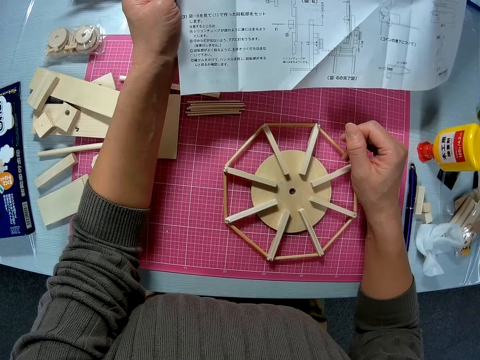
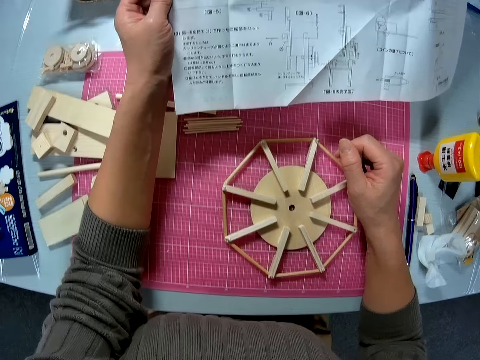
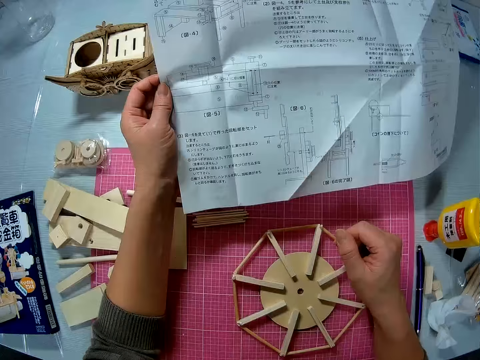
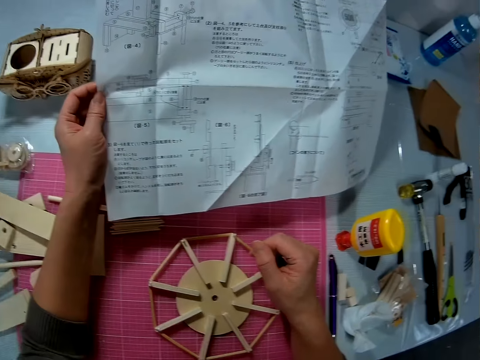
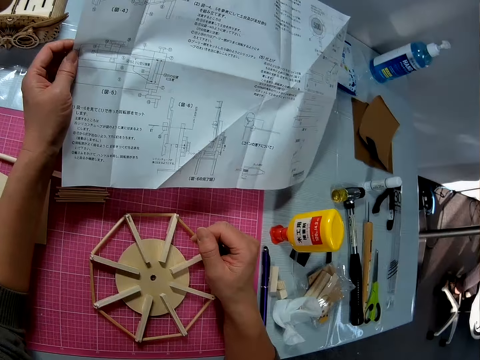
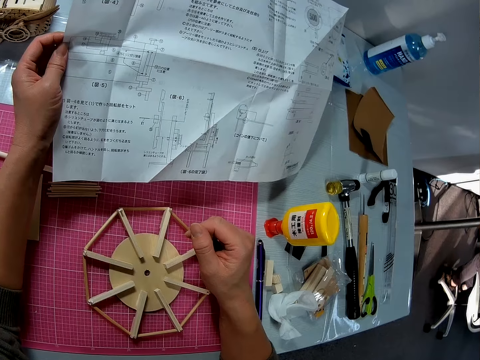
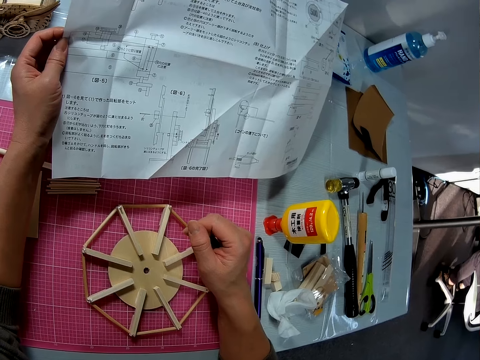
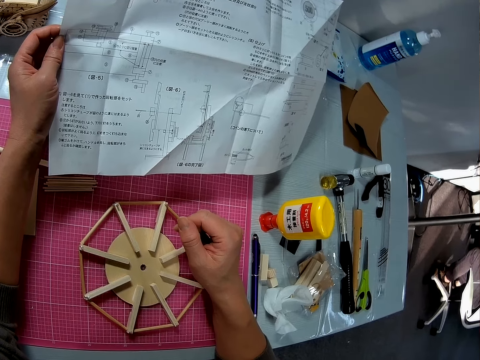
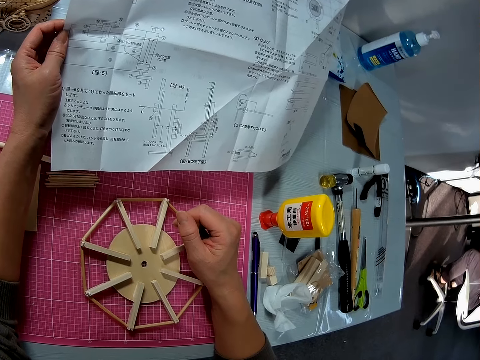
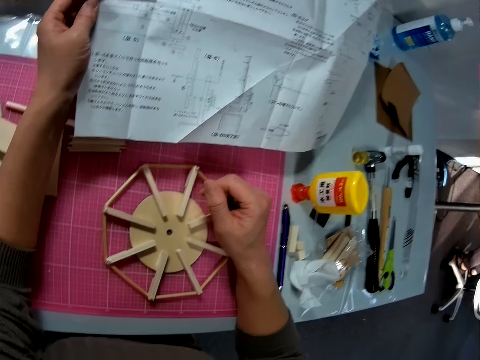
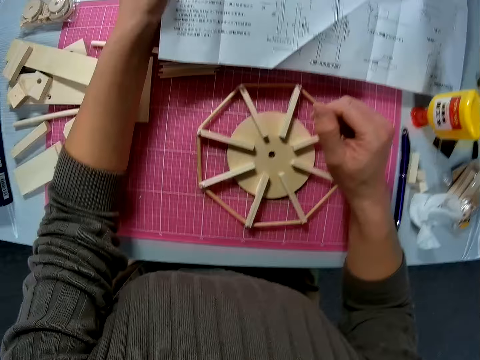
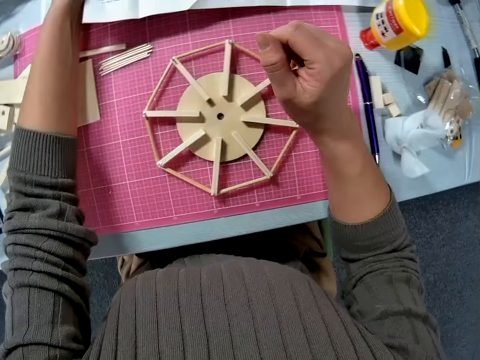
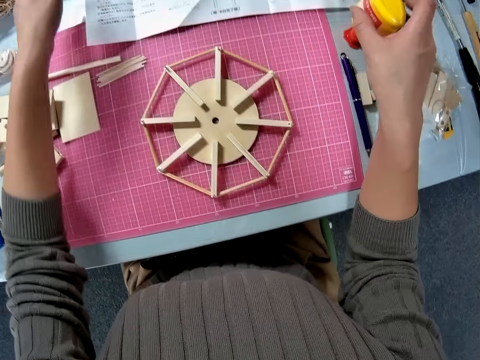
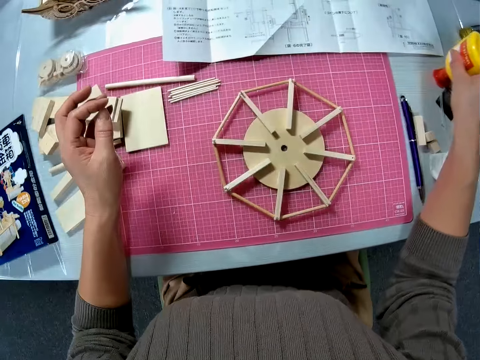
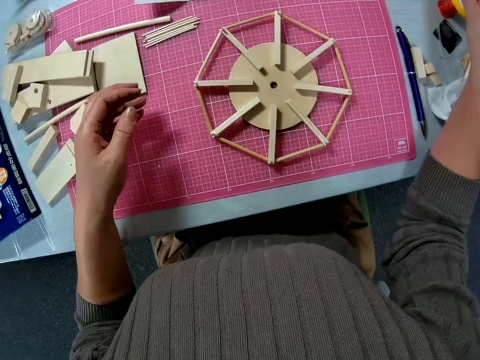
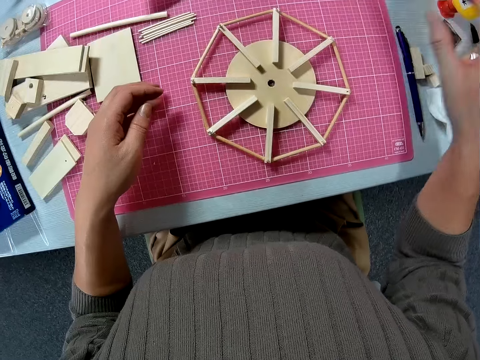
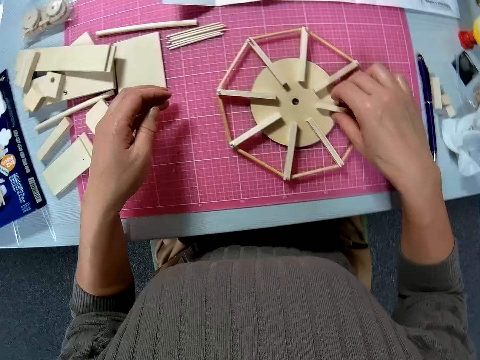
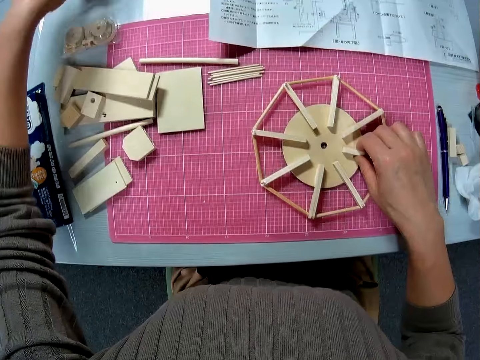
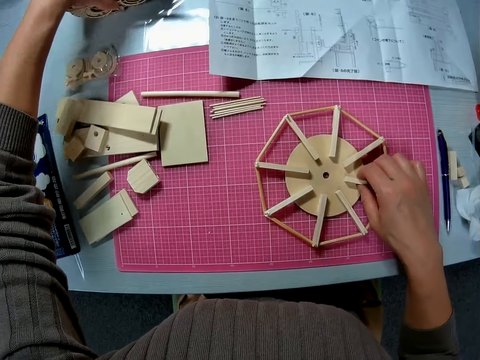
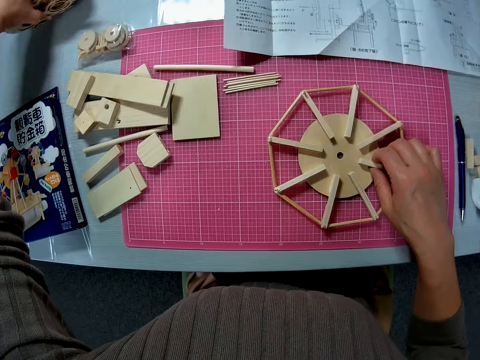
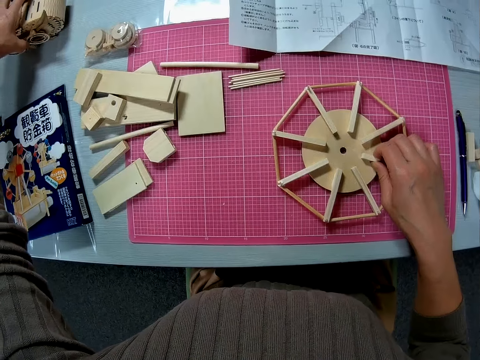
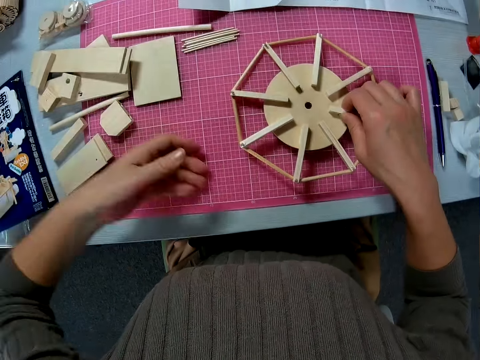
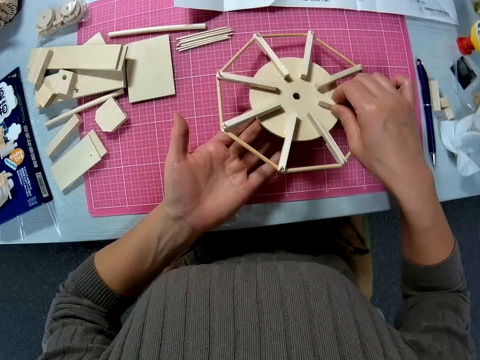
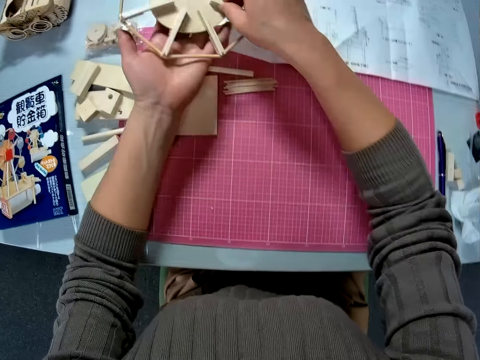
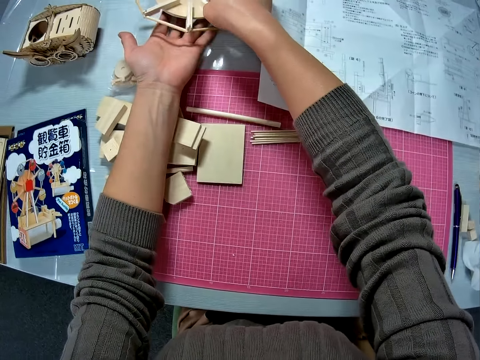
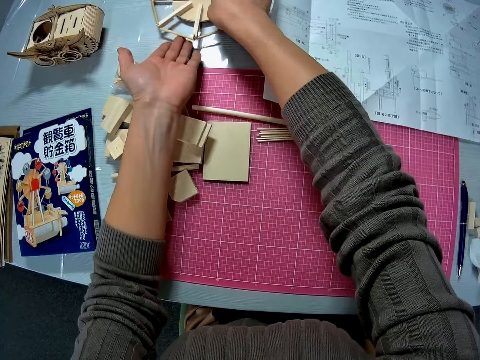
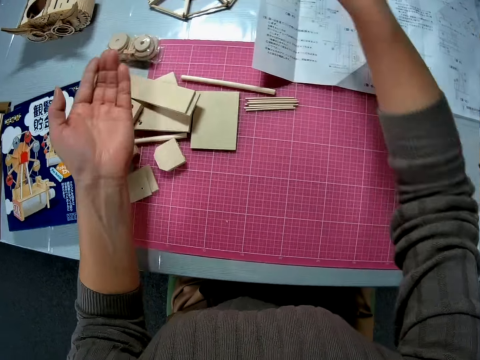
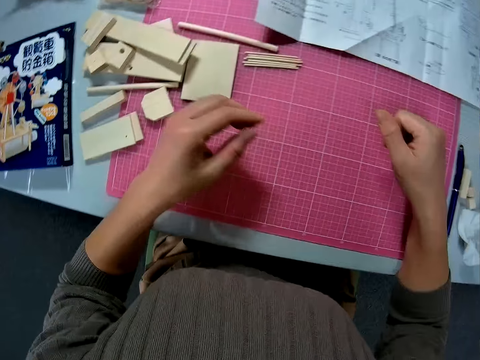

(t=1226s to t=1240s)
The camera wearer turns her head to the right end of the table. She turns her head back to the table in front of her. She drops the paper on the table with her left hand. She shifts the bottle of glue on the table with her right hand. She holds the wooden model on the table with her right hand. She shifts another model on the table with her left hand. She moves the wooden model in front of her on the table with her two hands.

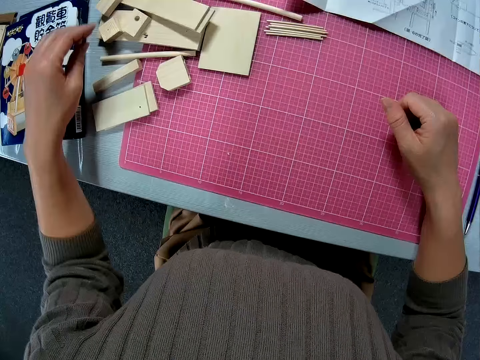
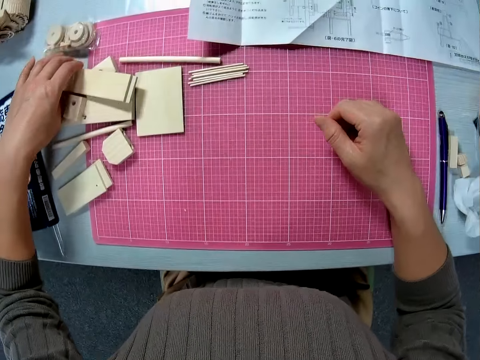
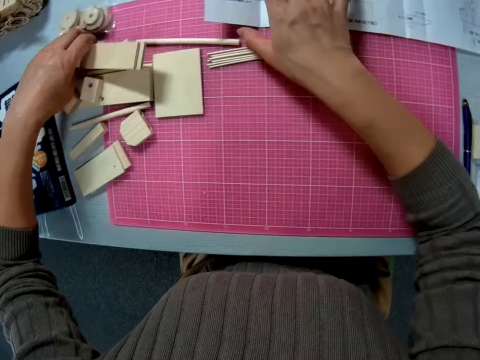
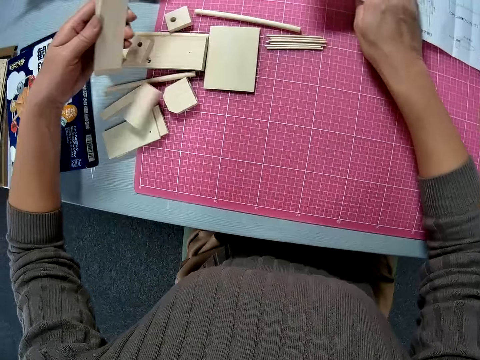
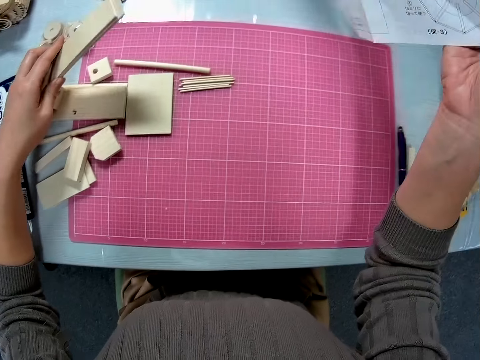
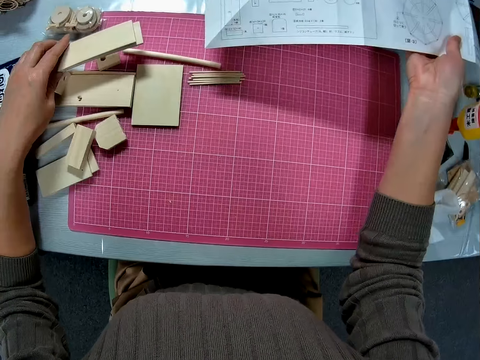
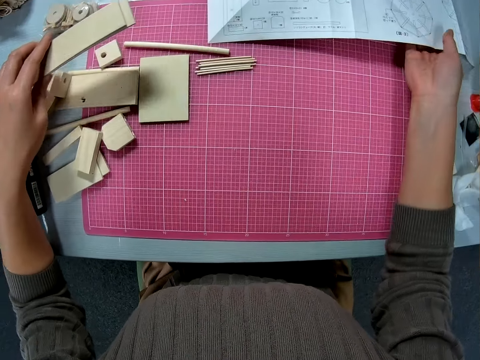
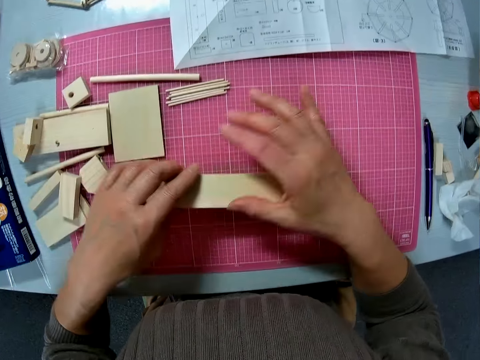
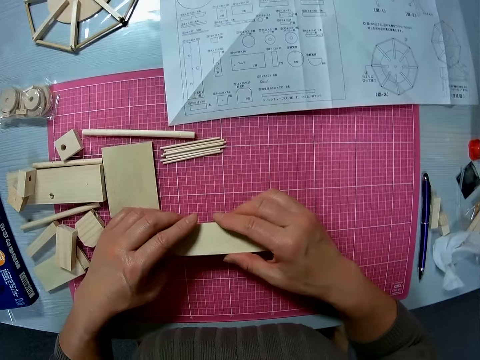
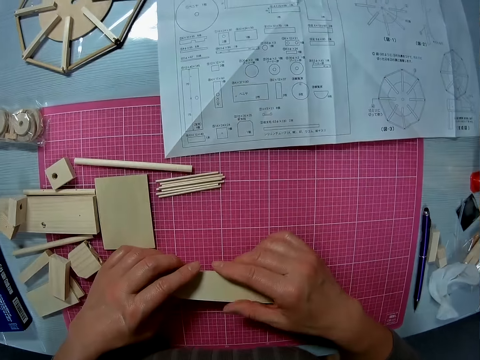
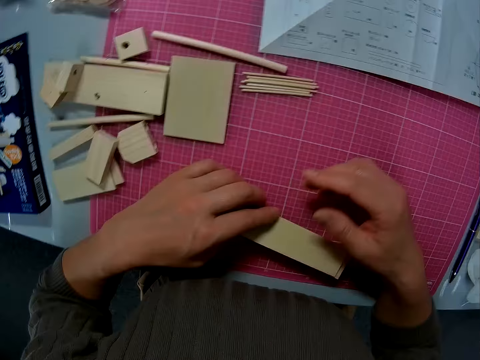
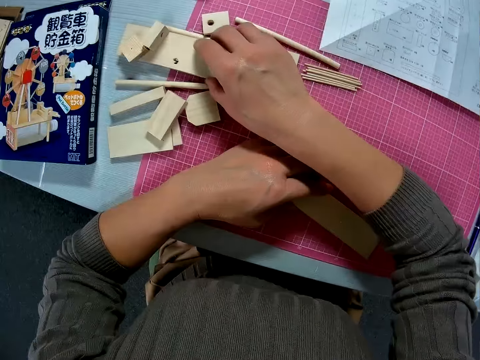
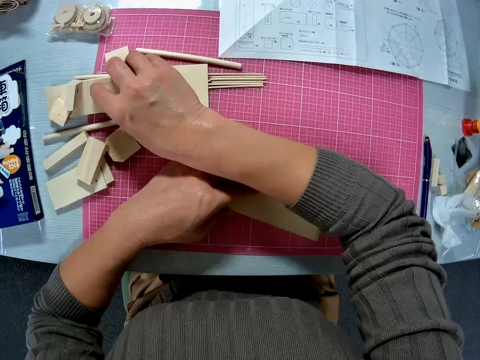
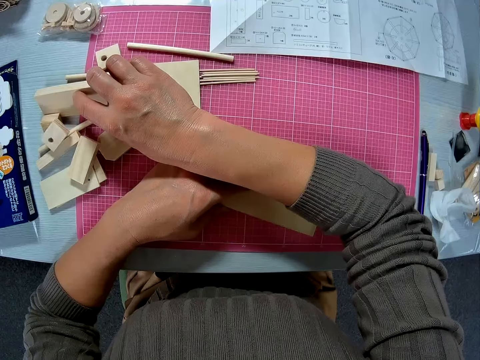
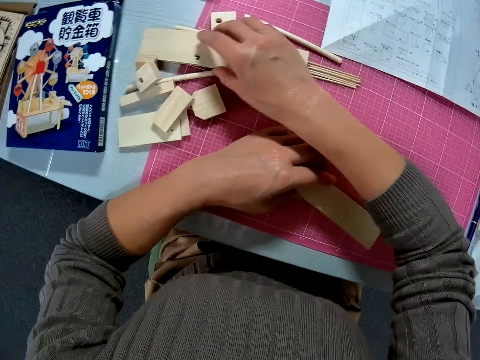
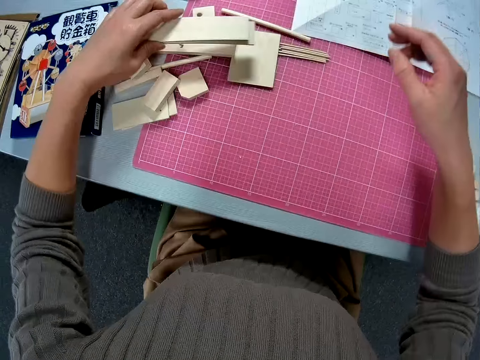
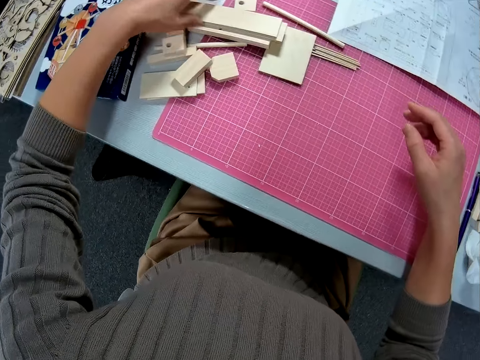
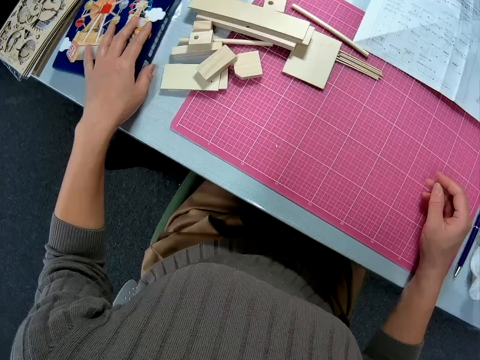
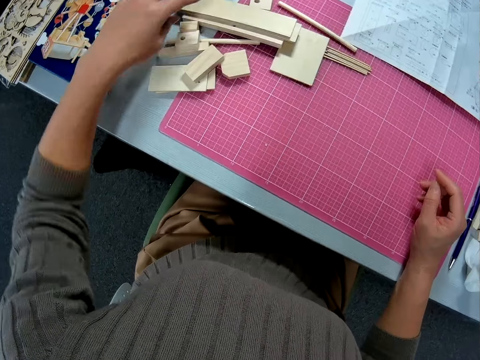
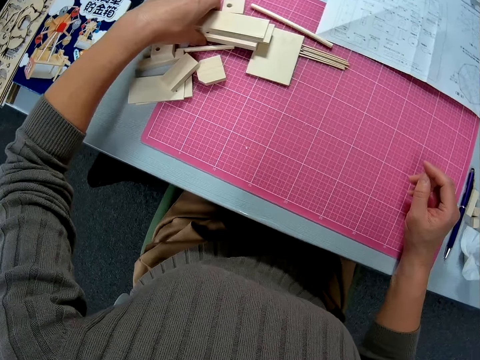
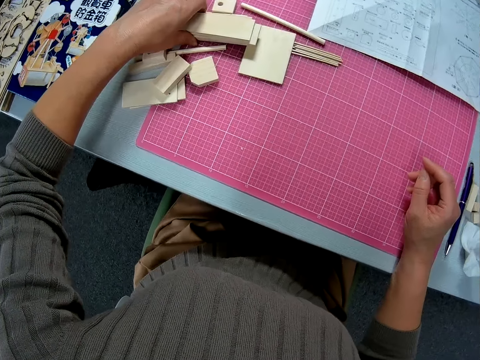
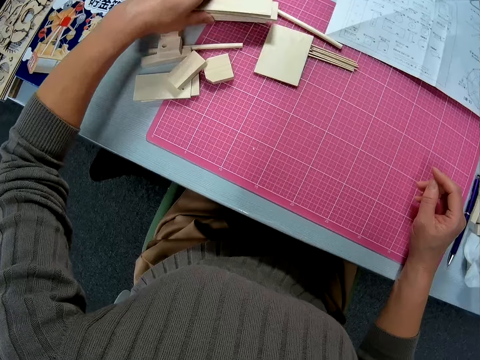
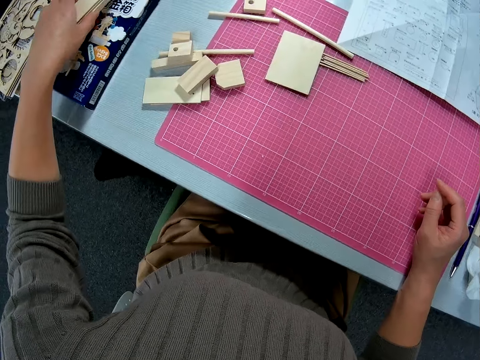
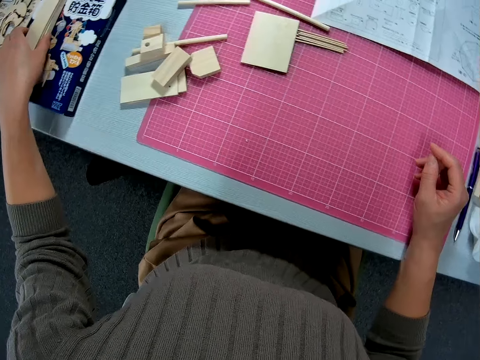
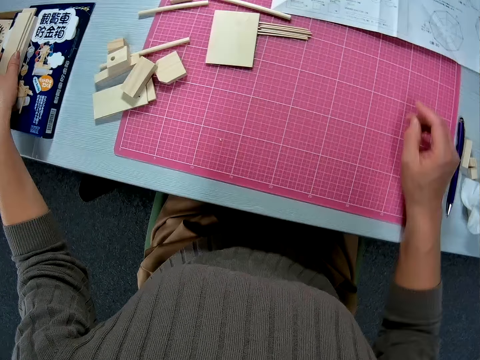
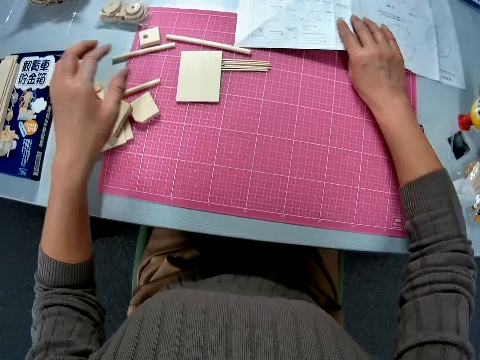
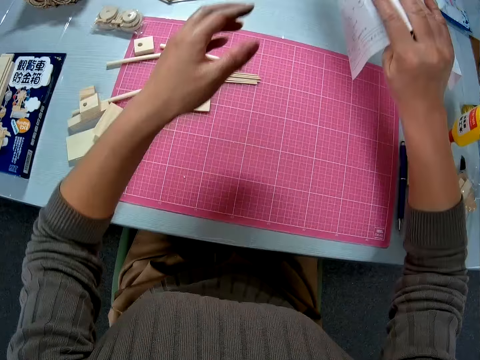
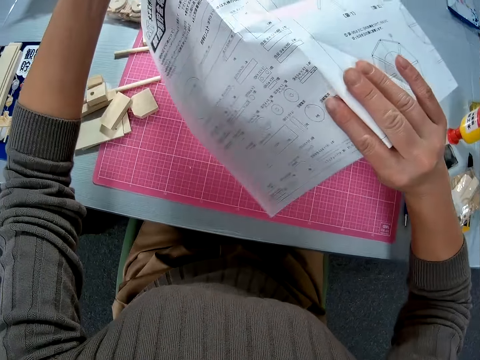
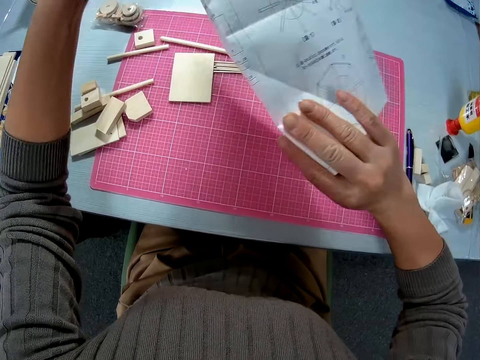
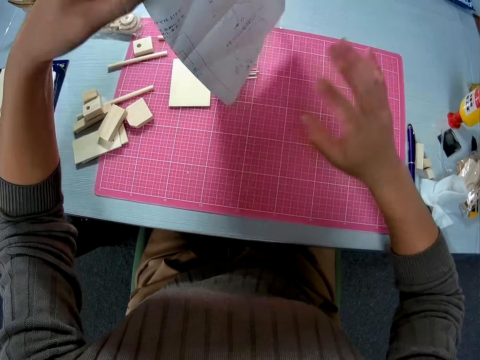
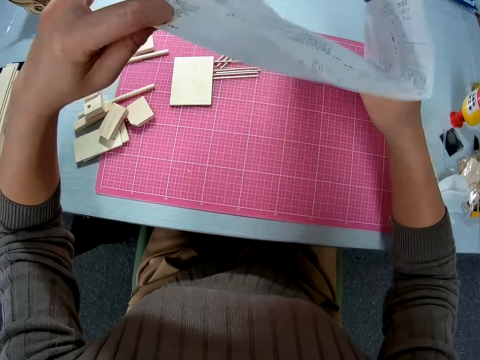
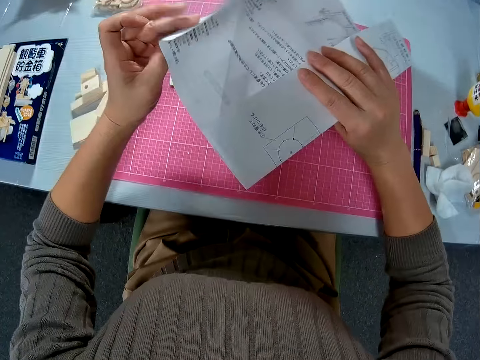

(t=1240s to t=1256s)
The camera wearer picks up a small piece of wood from the table with her left hand. She turns the paper or manual on the table with her right hand. She holds the small piece of wood with her two hands. She stares at the manual. She touches a piece of wood on the table. She holds another piece of wood on the table with her right hand. She places the small piece of wood on her left hand on some pieces of wood on the table. She adjusts the carton on the table with her left hand. She carries the pieces of wood from the table with her left hand, and places the pieces of wood on the carton with her left hand. She picks up the paper on the table with her right hand. She folds the paper with her two hands.
